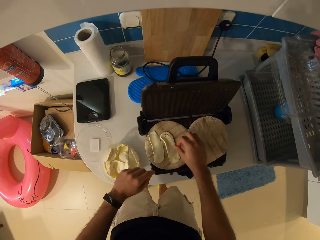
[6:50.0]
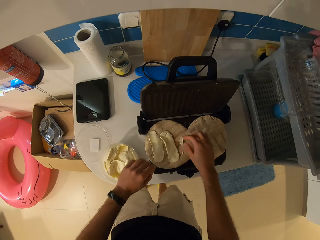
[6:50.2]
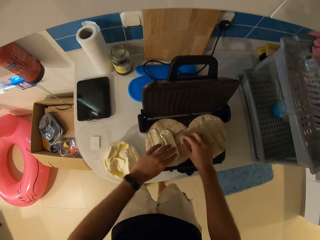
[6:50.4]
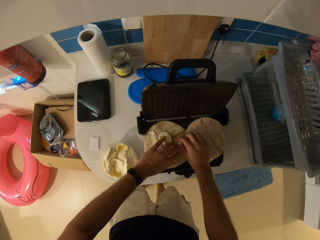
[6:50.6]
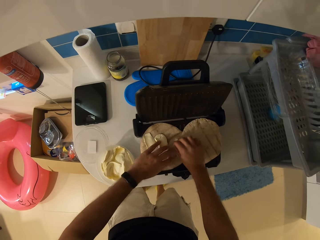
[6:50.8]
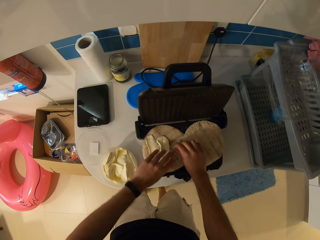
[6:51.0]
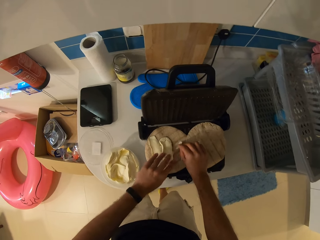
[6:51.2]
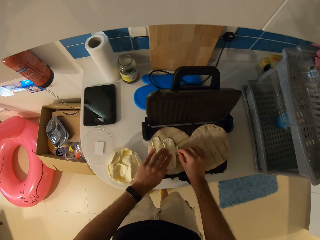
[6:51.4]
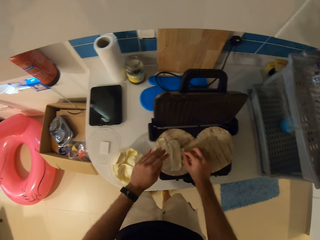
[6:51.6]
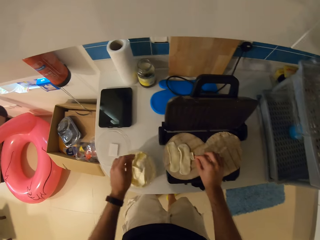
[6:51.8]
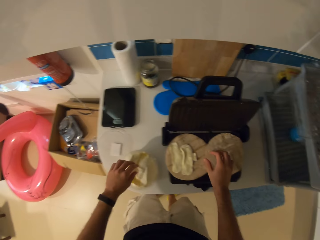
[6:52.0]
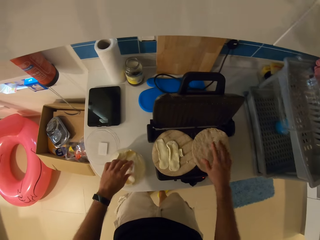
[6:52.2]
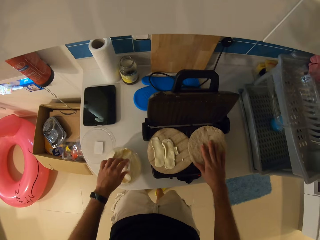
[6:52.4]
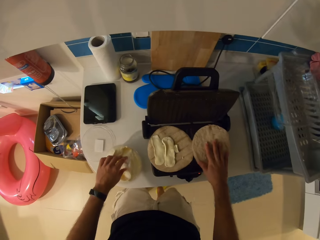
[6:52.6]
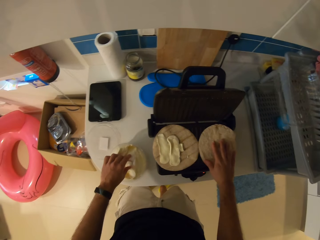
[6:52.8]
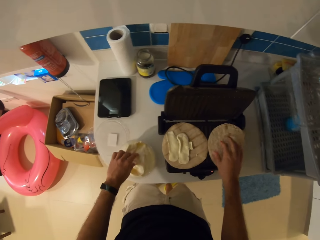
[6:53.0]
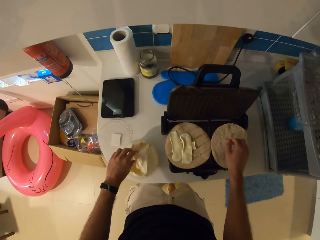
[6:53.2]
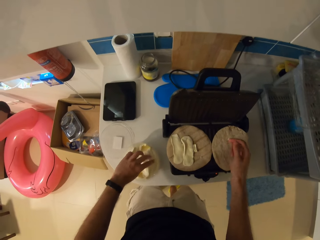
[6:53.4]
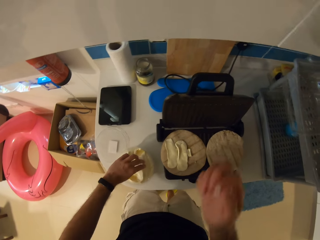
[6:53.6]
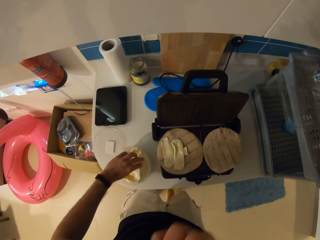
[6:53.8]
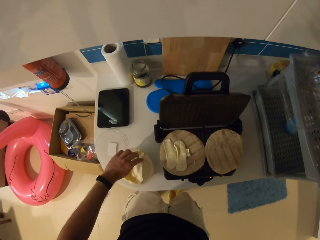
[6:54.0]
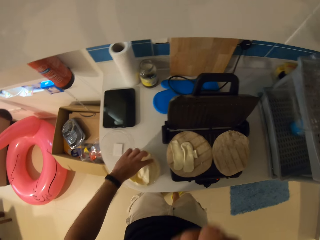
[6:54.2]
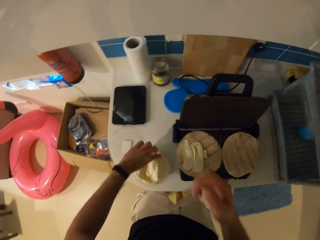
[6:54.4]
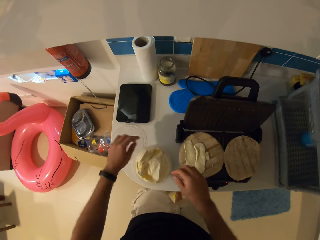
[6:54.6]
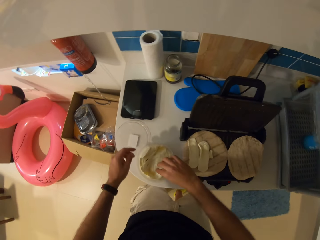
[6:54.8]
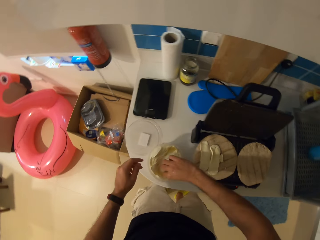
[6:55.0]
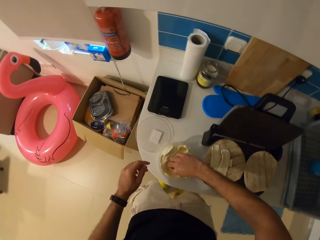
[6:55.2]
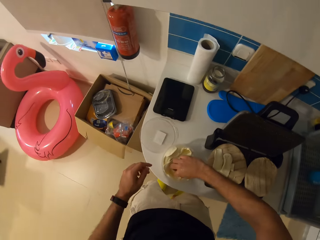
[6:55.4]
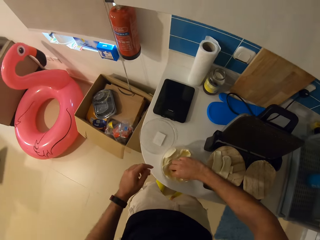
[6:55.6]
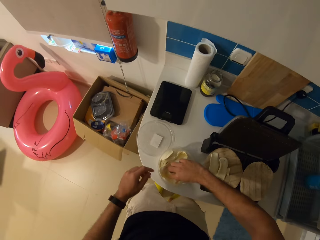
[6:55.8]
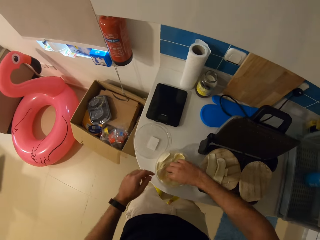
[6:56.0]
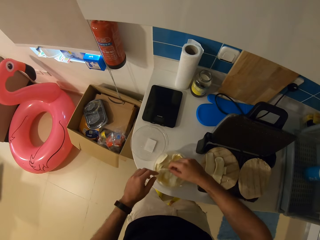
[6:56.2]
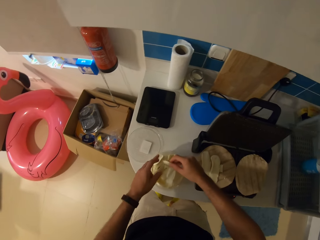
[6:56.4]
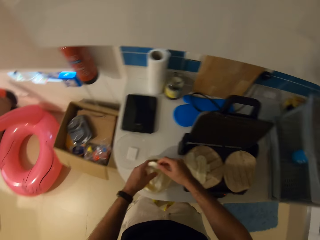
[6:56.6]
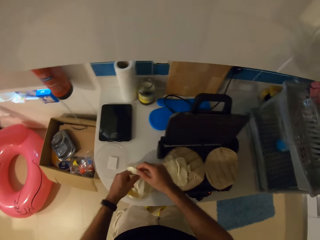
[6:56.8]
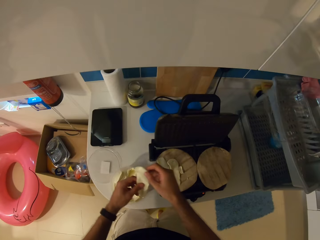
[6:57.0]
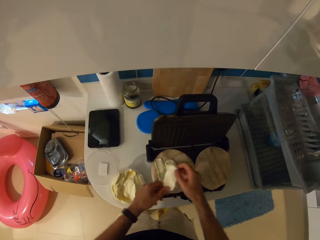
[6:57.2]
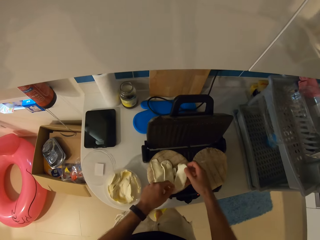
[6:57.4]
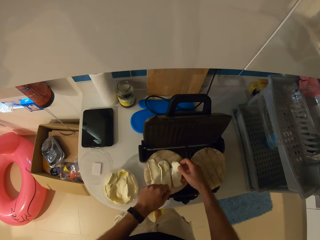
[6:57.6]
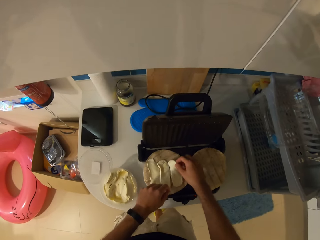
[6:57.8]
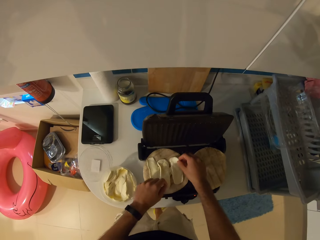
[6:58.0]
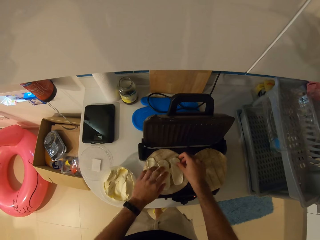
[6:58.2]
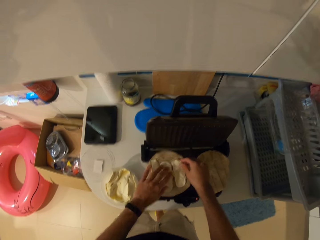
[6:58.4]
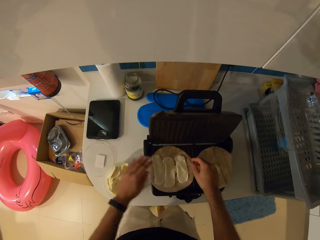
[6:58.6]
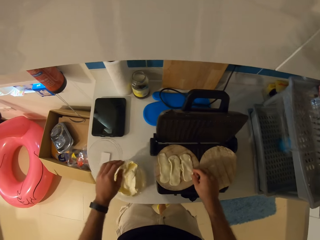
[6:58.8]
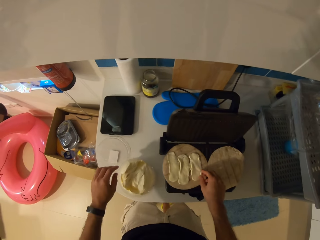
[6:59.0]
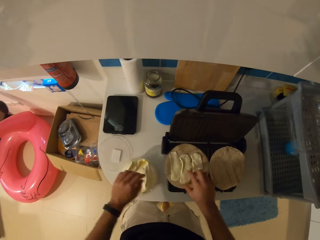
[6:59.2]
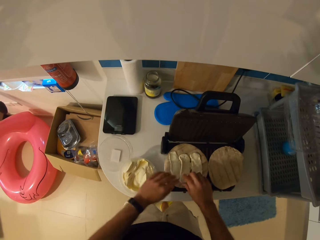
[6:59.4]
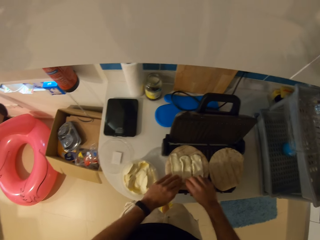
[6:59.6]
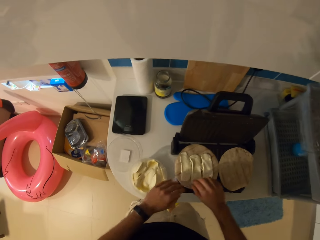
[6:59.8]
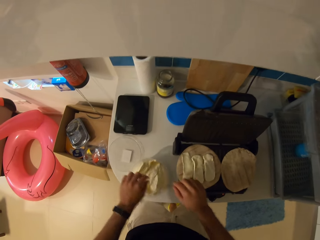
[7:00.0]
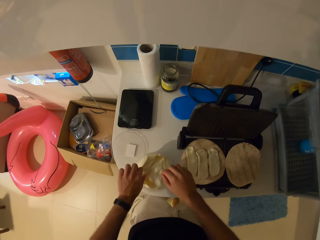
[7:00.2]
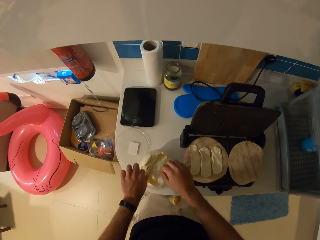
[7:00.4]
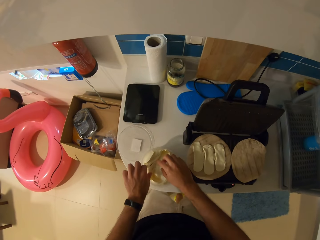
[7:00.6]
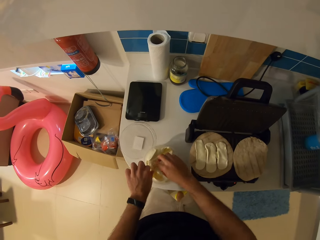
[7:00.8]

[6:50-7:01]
The camera wearer picks up cheese from the container with his right hand. He places the cheese in his right hand on a flatbread.

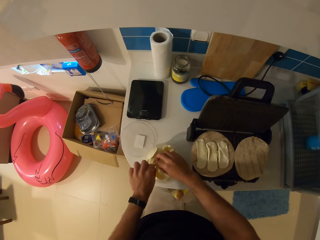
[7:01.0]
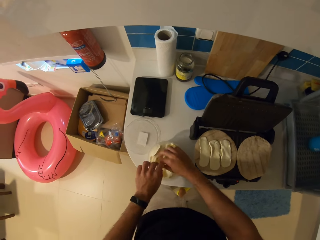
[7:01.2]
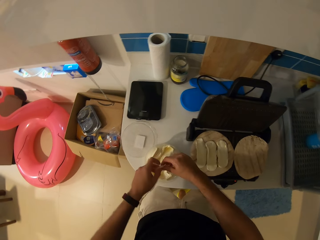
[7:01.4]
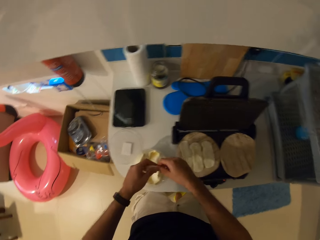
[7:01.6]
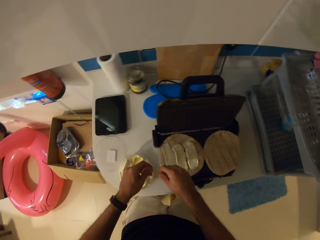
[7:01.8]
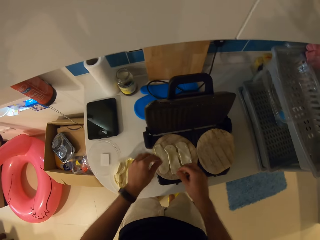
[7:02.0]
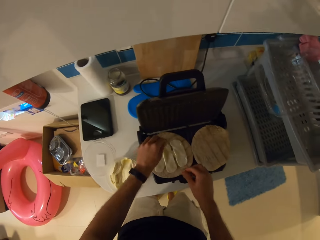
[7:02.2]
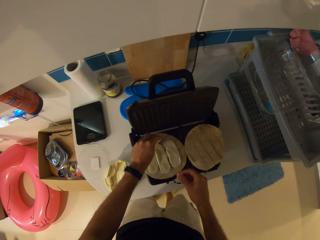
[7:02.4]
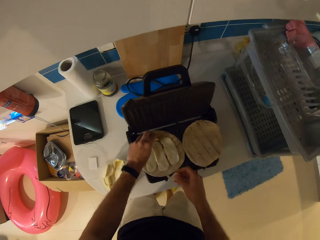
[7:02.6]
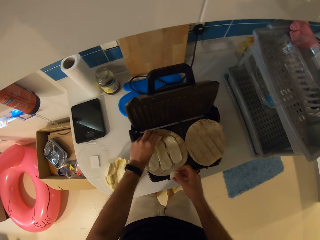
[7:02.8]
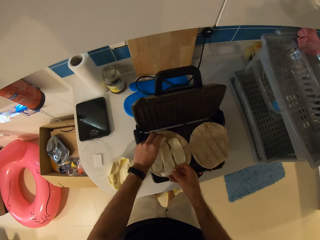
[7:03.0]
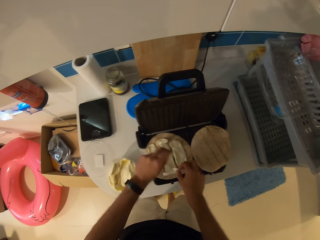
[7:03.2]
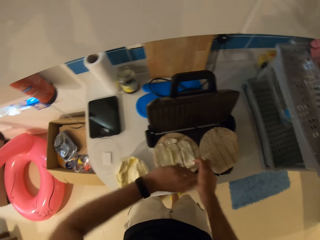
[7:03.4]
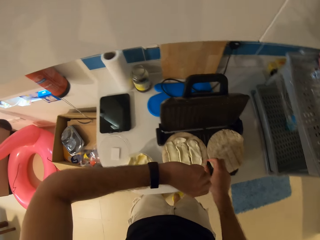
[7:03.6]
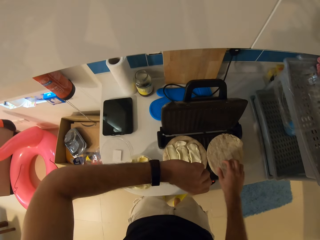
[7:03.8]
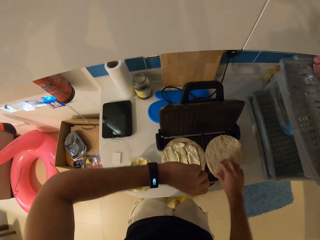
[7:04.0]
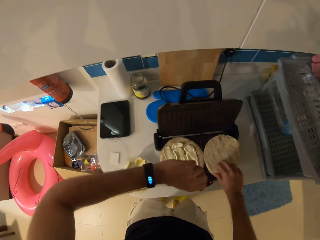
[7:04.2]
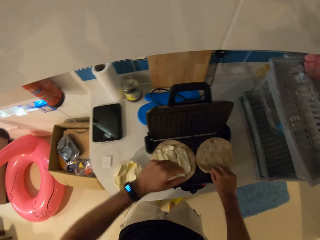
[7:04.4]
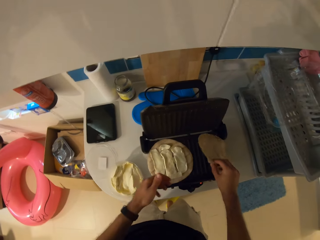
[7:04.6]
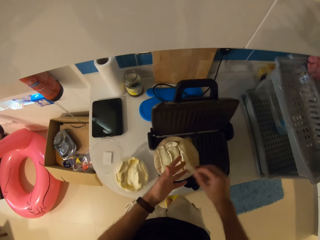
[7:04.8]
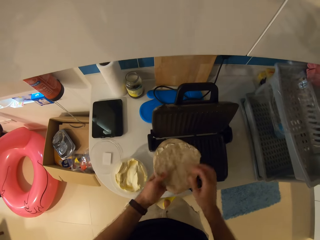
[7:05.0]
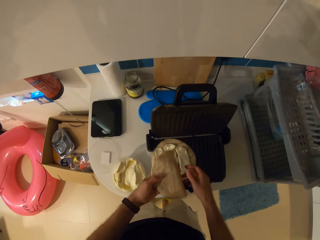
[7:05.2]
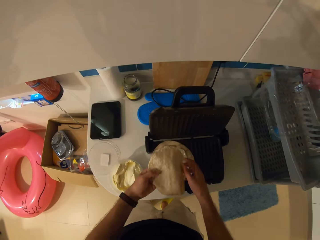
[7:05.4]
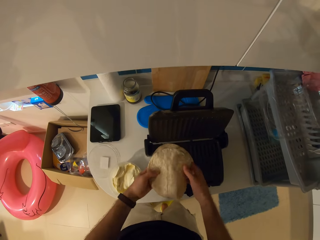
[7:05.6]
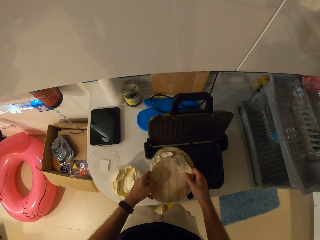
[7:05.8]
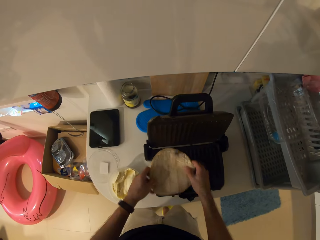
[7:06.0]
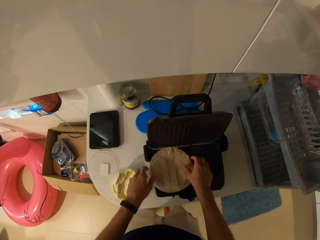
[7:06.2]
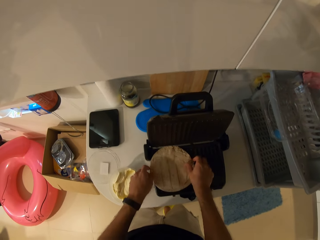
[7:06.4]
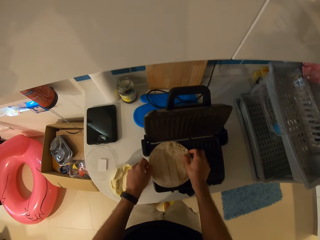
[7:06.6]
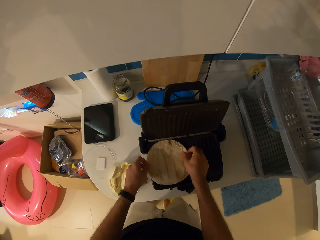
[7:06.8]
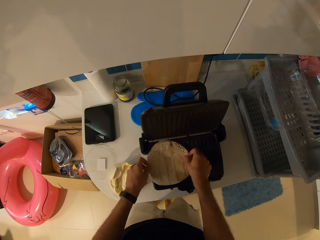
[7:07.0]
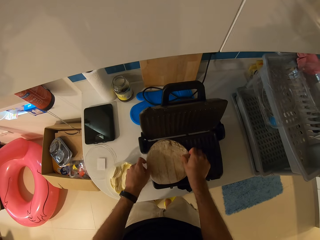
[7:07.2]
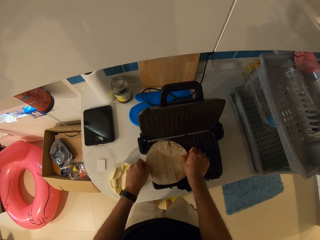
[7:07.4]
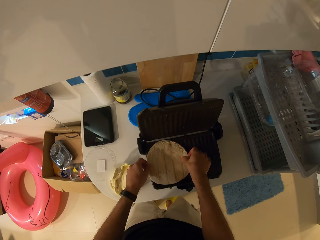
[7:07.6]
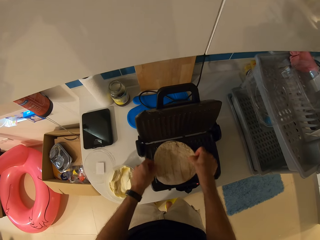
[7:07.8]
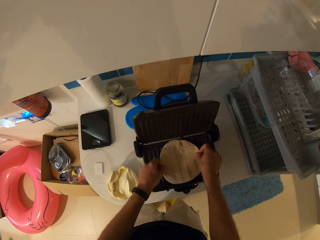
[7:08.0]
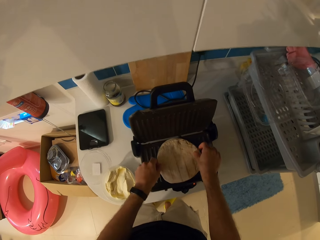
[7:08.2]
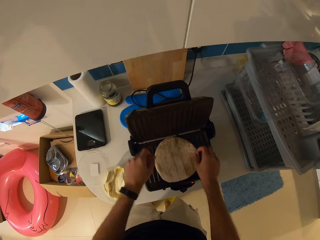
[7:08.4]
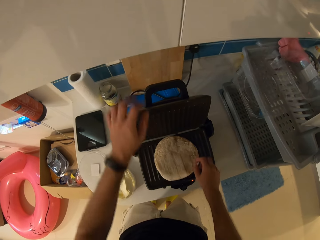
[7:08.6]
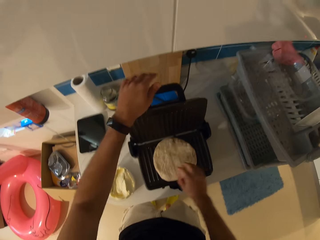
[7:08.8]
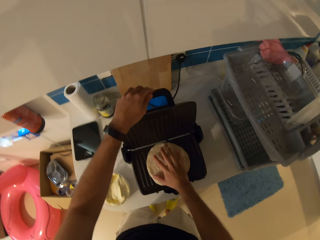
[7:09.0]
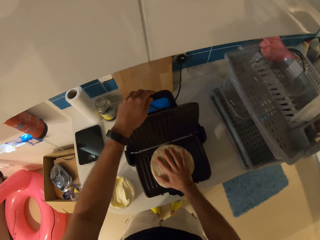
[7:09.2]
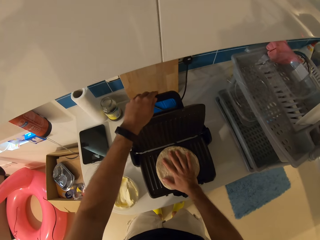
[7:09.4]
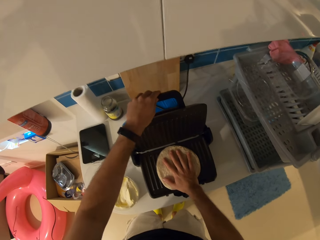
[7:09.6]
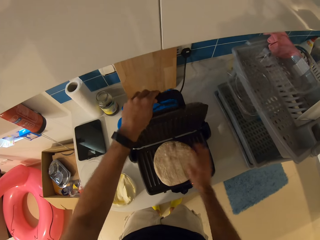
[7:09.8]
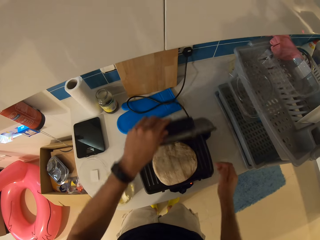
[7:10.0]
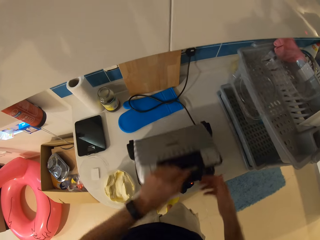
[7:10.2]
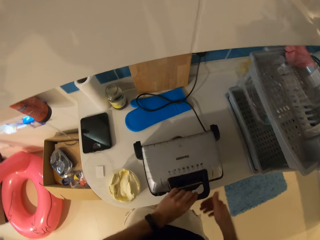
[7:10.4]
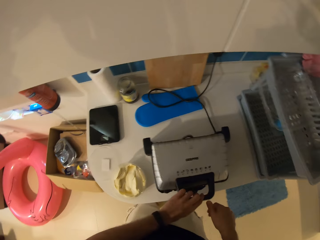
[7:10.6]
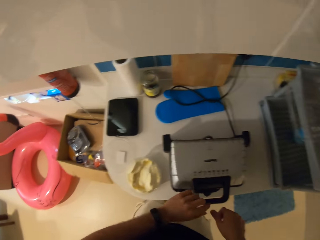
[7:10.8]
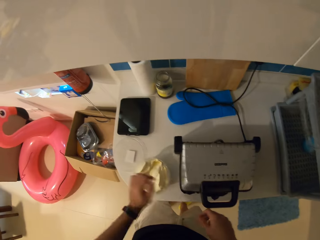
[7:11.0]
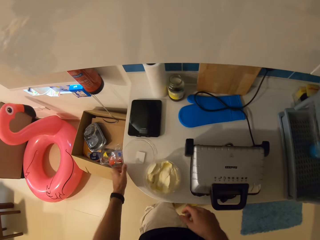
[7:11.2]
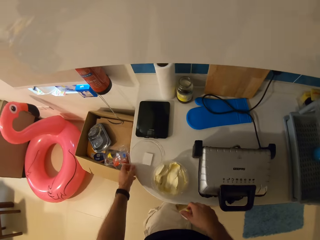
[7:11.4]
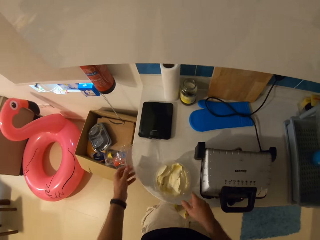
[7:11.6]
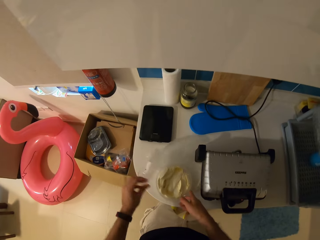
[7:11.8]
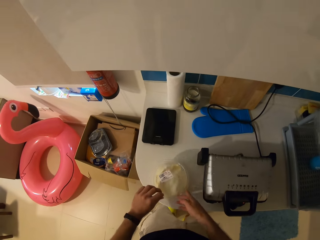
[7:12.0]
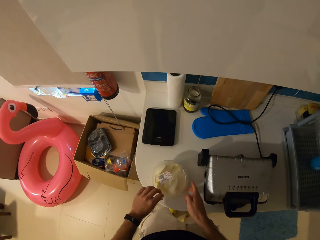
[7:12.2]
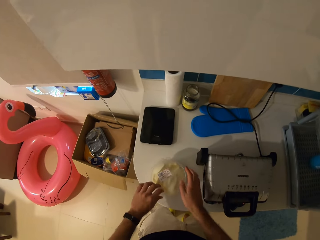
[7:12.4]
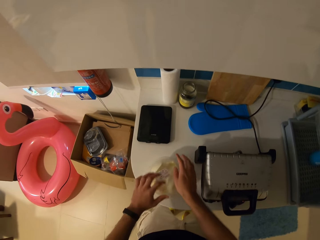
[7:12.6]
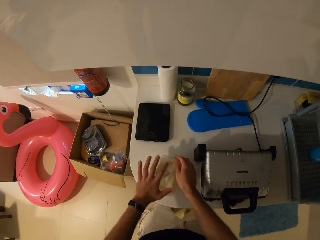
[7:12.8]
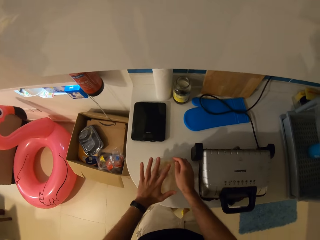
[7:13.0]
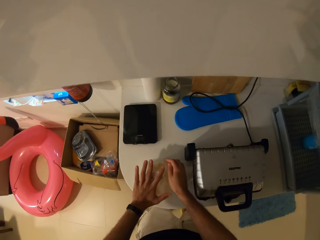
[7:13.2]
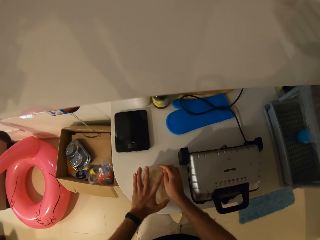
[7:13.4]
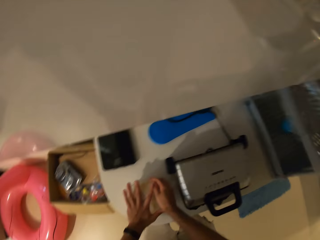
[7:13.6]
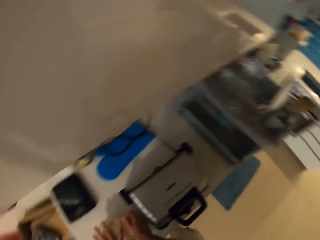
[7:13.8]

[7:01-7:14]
The camera wearer picks something from the can. He puts something on the dough. He looks at his watch. He picks up a flatbread lying on the toaster with his right hand. He places the flatbread on the other flatbread lying on the toaster with his hands. He closes the toaster with his left hand. He closes the cheese container with his left hand.
